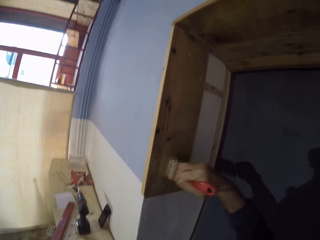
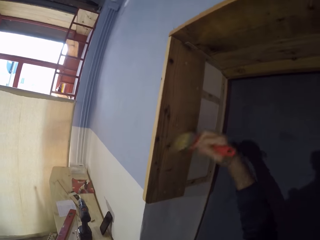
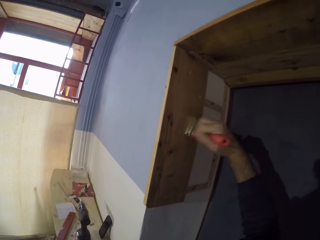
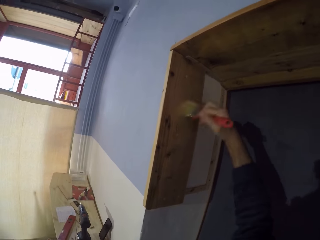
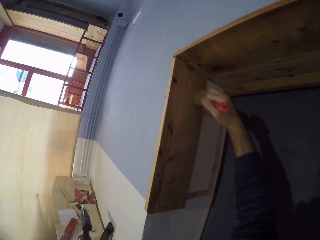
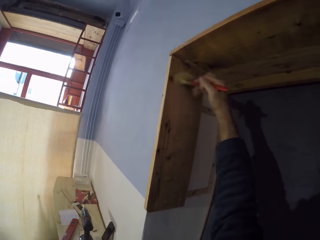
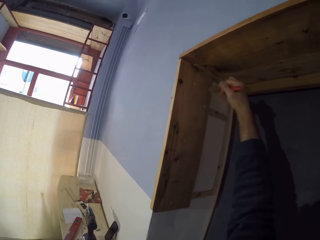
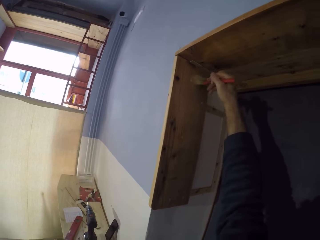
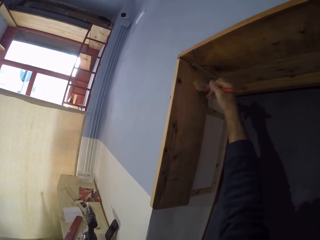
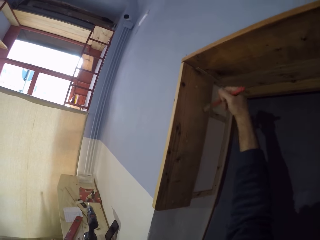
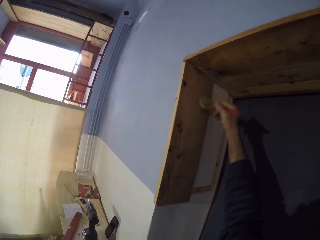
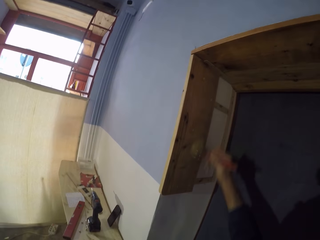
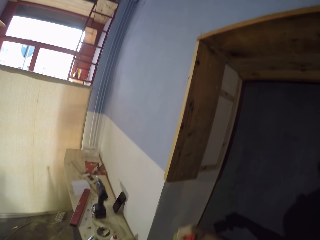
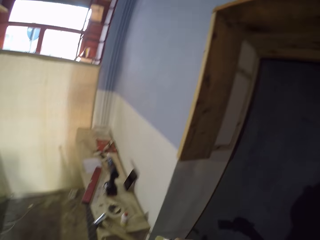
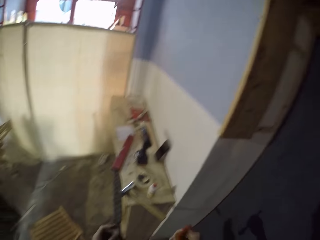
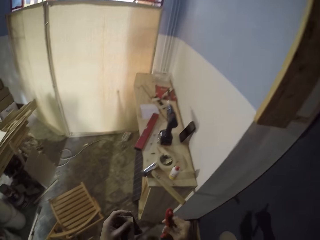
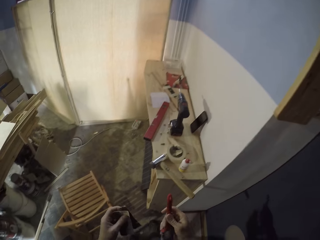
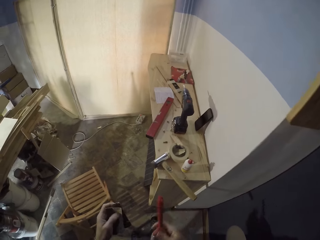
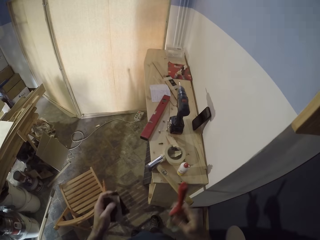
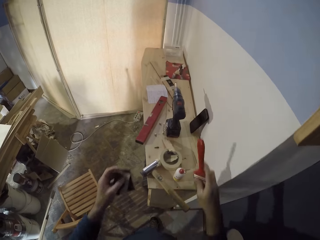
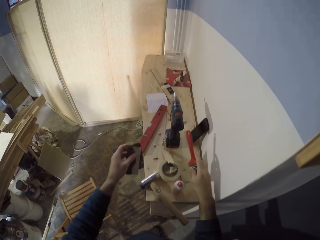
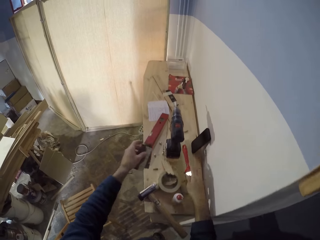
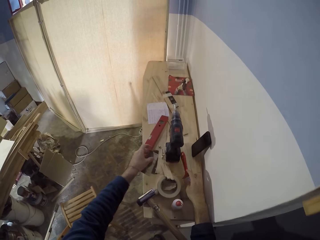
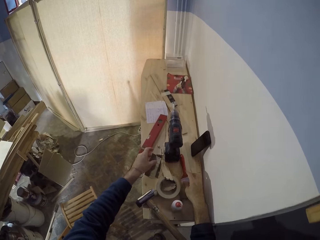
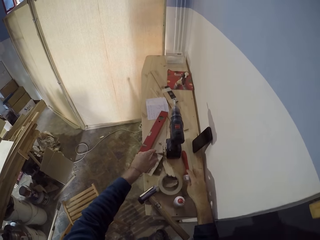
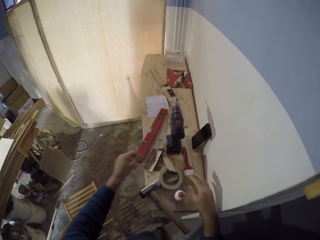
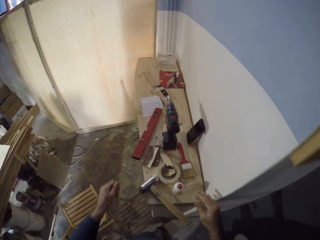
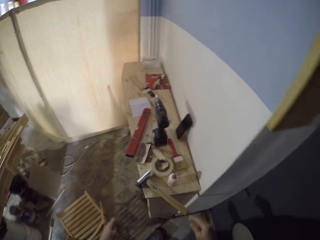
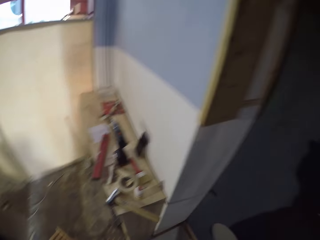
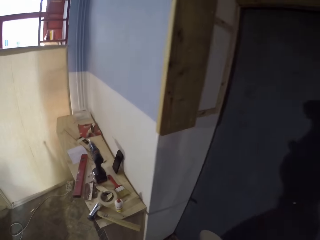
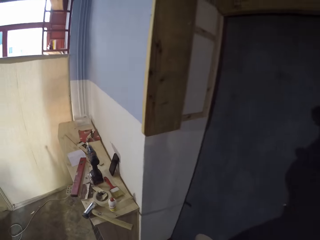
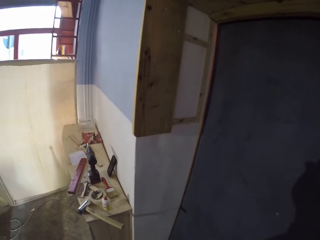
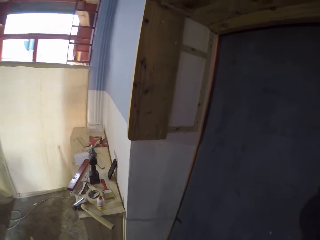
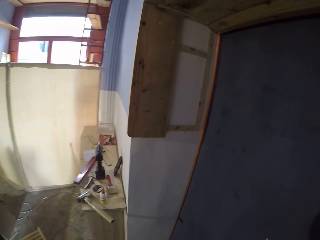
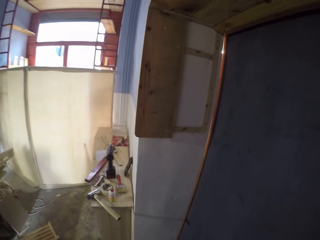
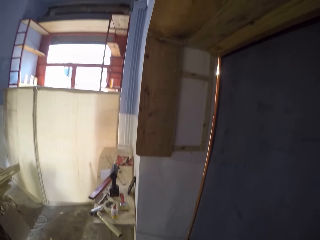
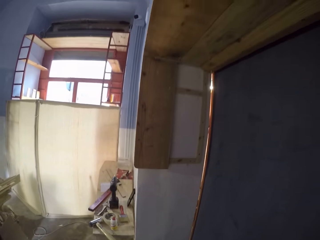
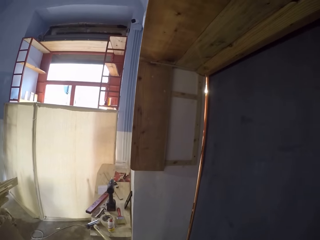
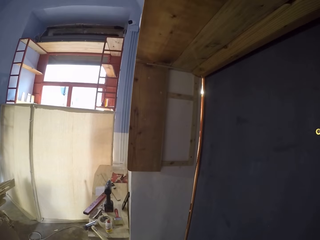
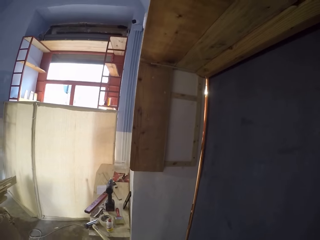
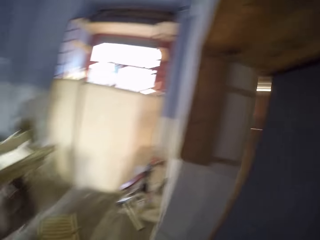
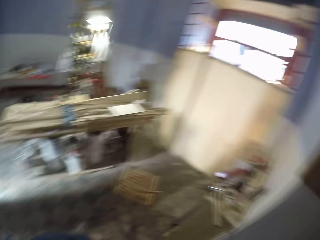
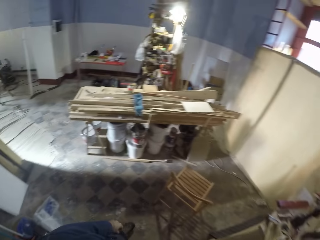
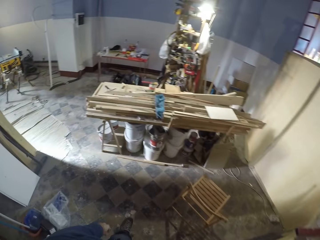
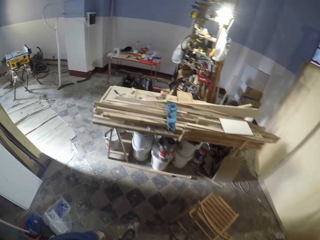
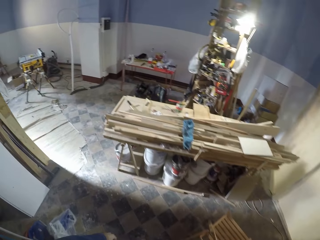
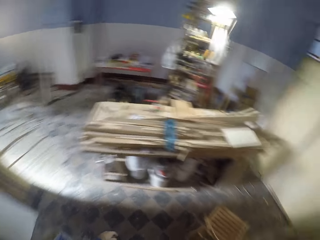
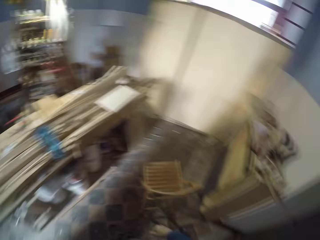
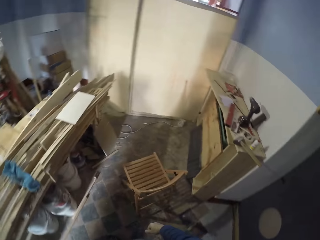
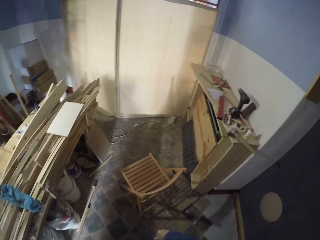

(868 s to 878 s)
The camera wearer drops the paint brush on the workbench with his right hand. He drops the sanding disc on the workbench with his left hand.

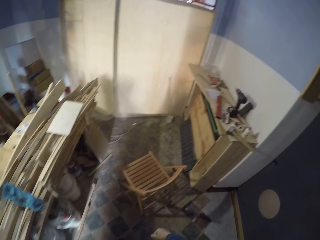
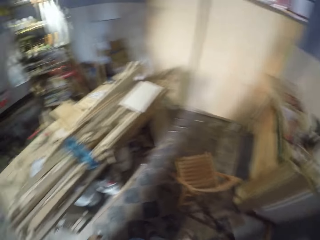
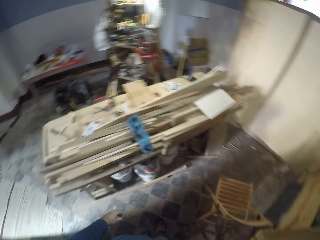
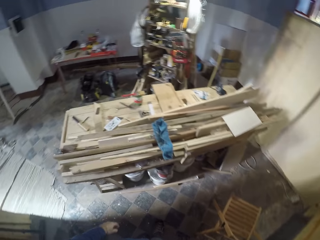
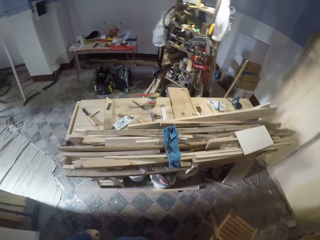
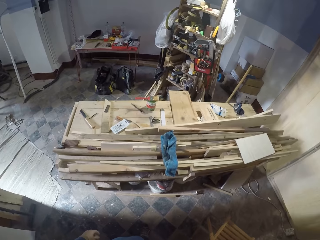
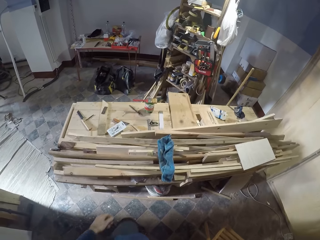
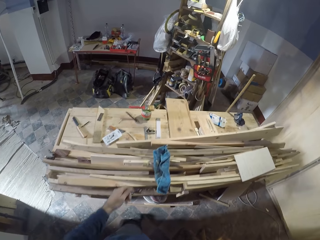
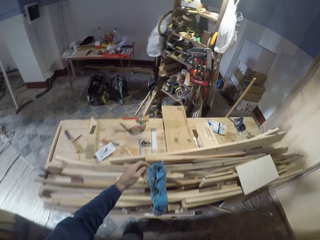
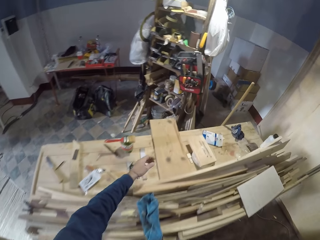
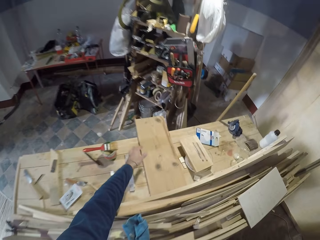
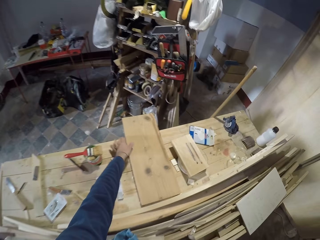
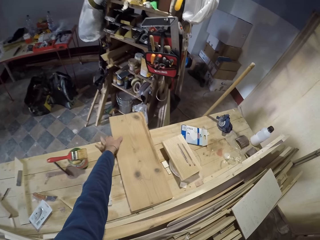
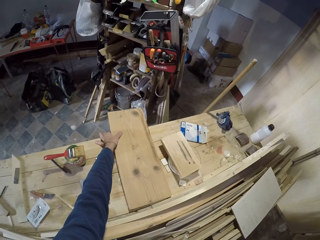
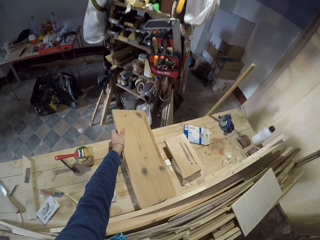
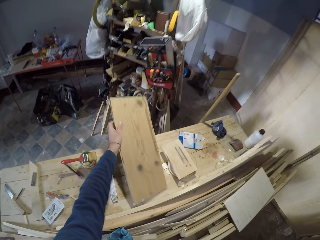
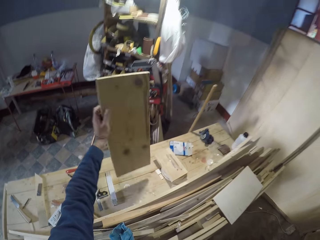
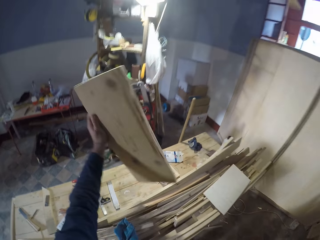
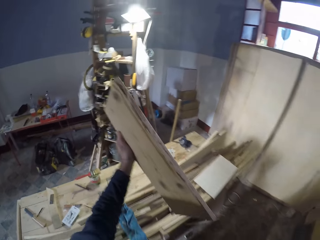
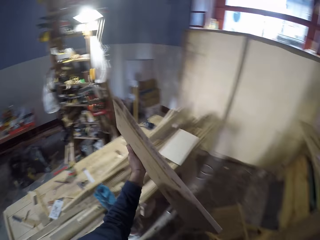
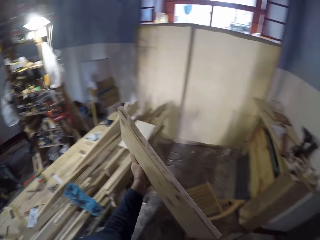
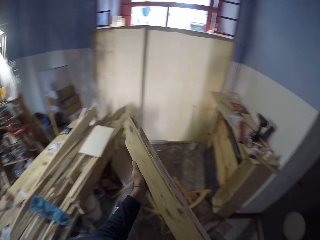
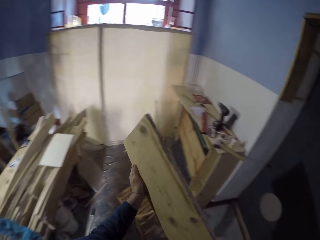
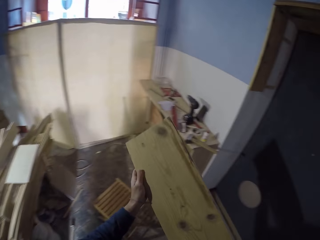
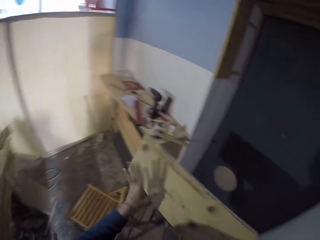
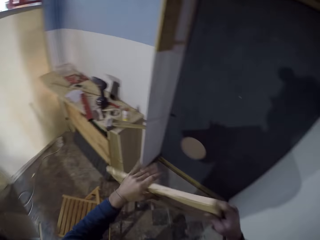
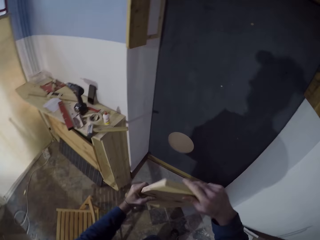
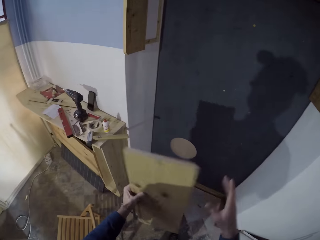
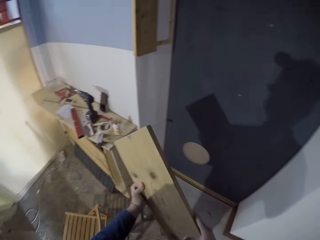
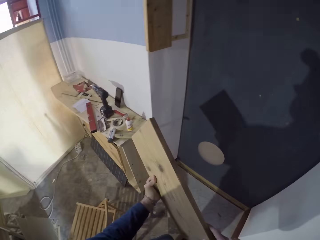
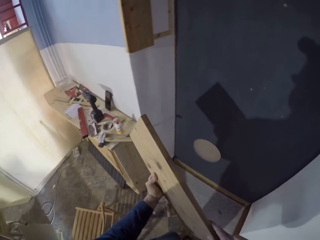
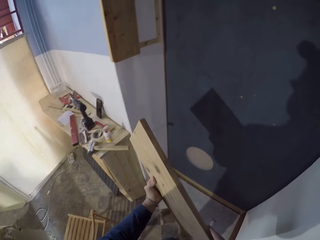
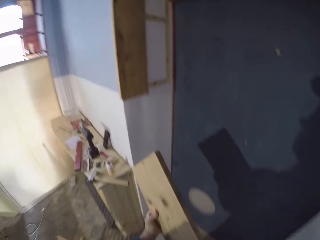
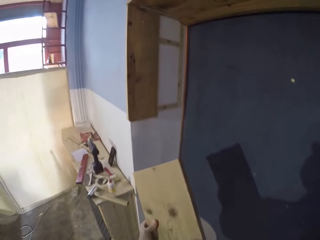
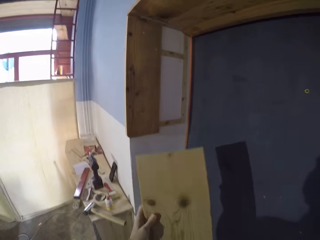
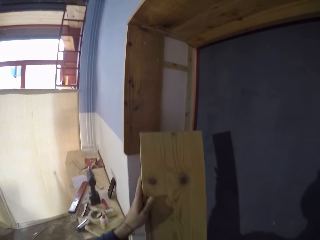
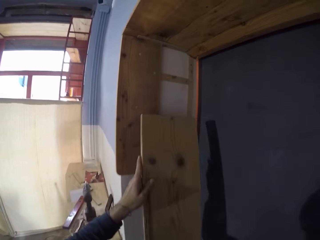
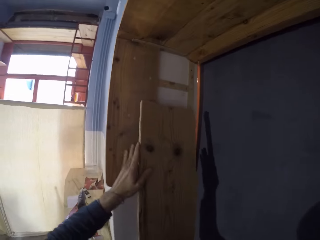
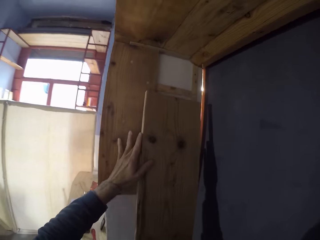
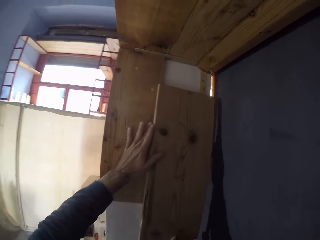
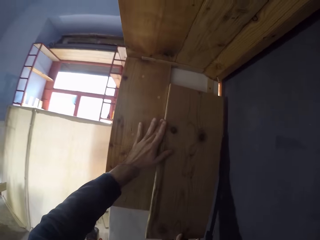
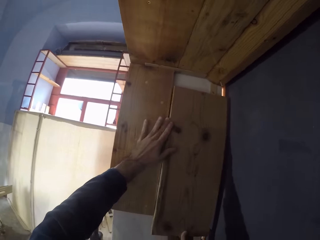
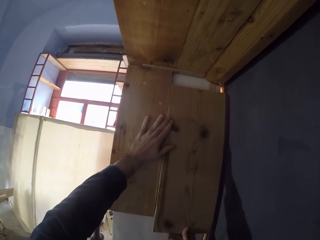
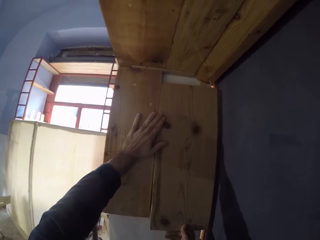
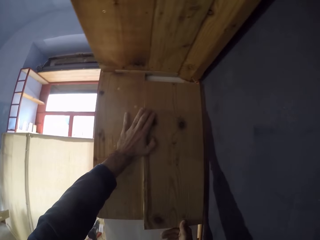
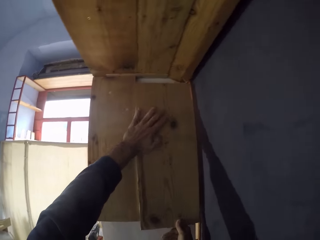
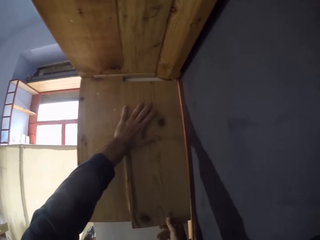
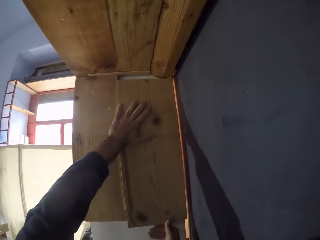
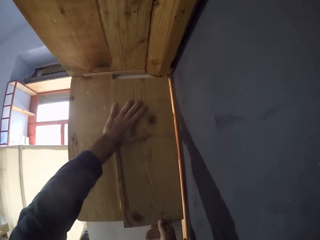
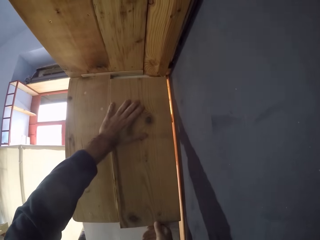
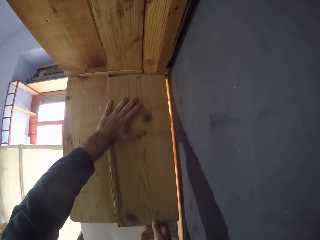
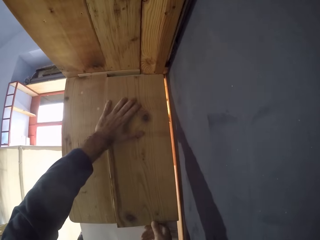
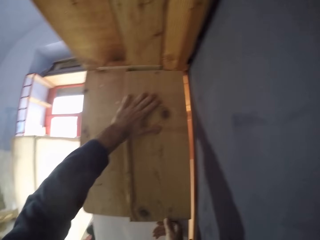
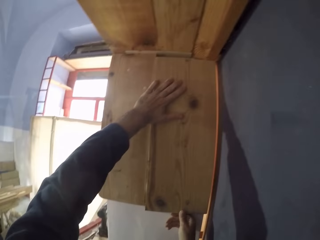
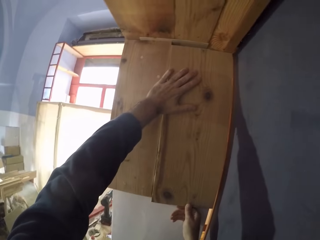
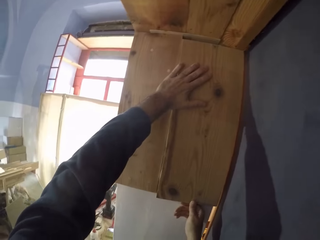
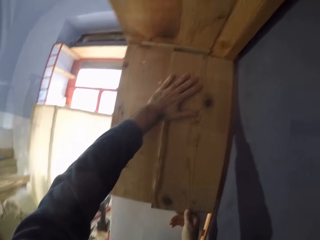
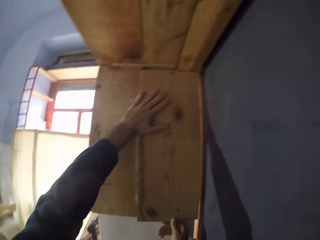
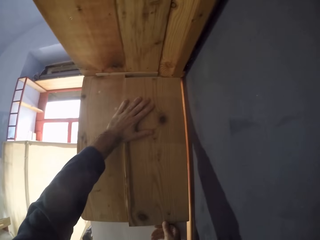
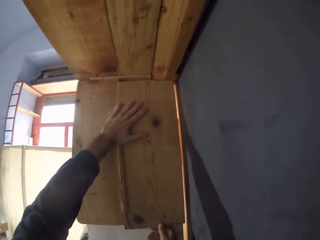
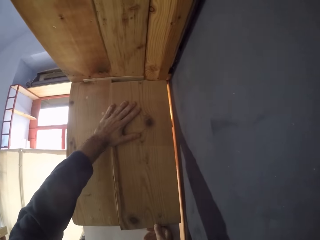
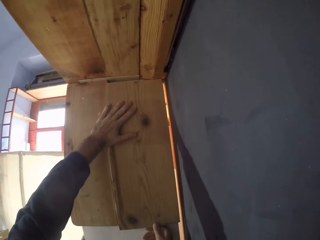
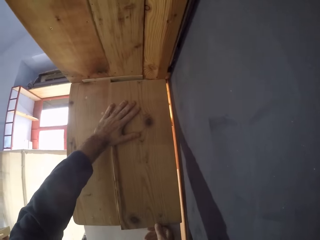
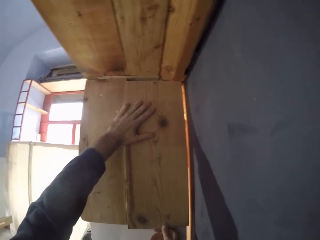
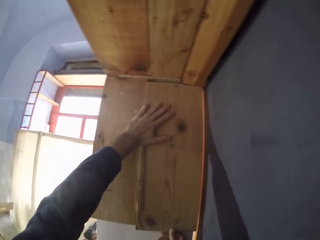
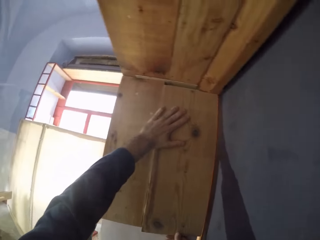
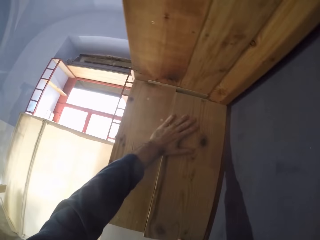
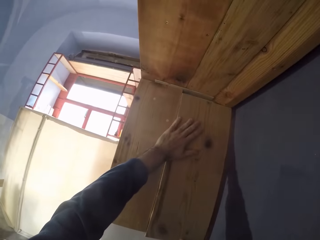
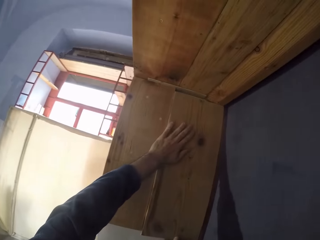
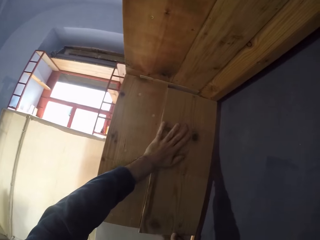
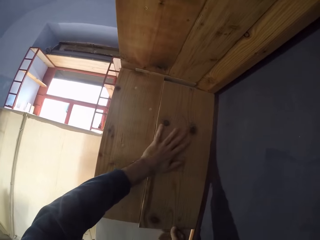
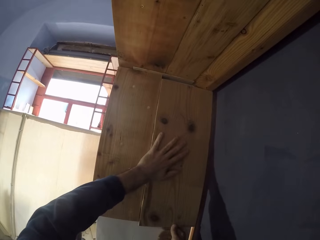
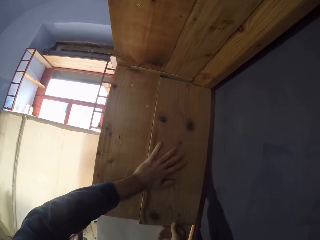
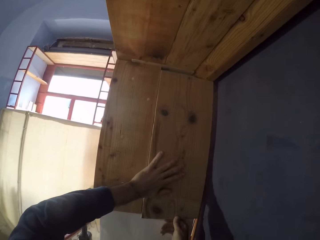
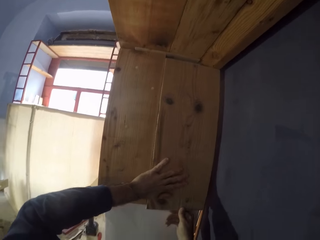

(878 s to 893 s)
The camera wearer picks up another wood plank from a workbench with his left hand. He holds the wood plank in both hands. He places the wood plank on the wall with both hands. He holds the wood plank on the wall with both hands.
